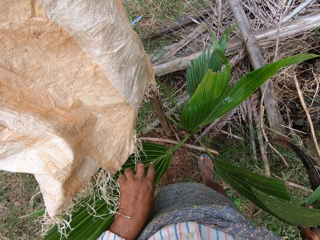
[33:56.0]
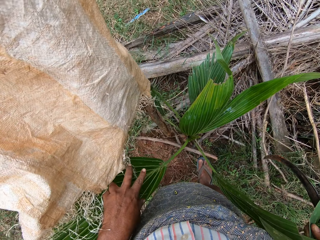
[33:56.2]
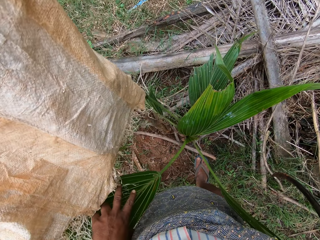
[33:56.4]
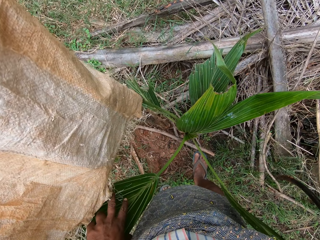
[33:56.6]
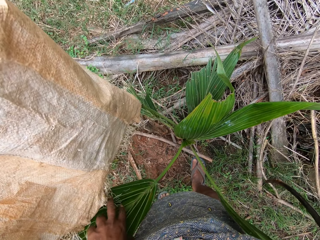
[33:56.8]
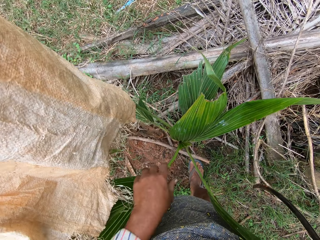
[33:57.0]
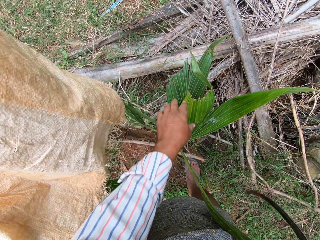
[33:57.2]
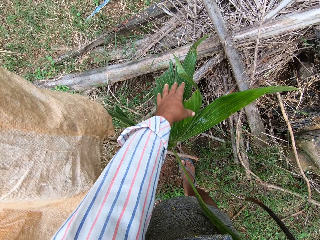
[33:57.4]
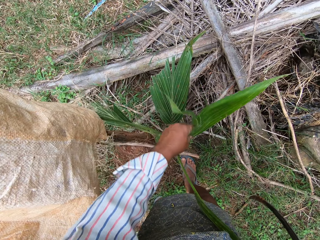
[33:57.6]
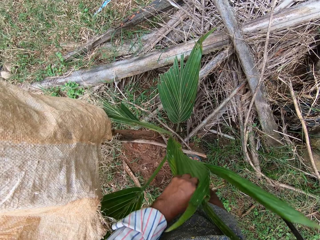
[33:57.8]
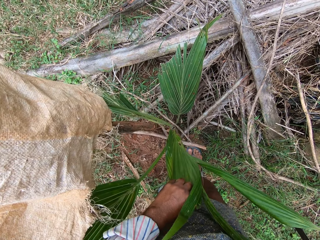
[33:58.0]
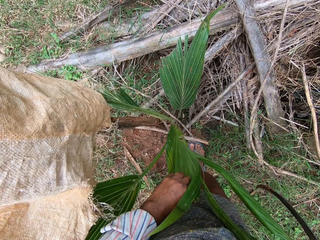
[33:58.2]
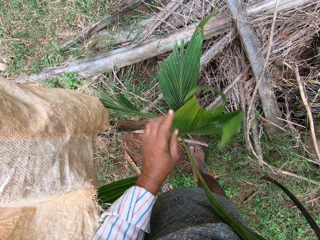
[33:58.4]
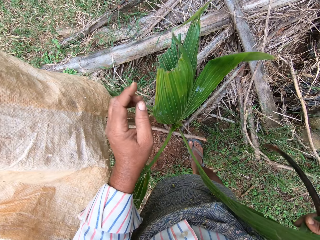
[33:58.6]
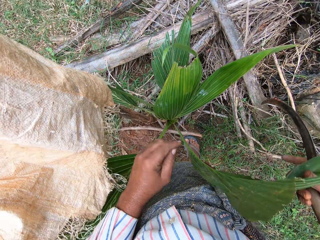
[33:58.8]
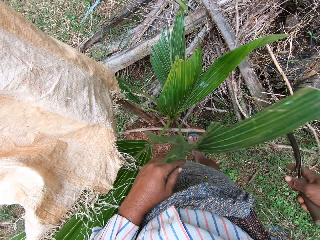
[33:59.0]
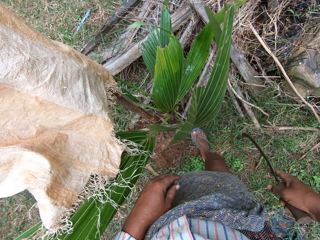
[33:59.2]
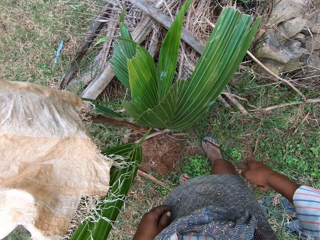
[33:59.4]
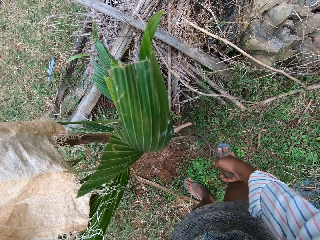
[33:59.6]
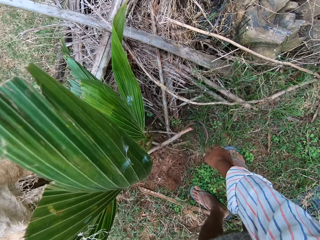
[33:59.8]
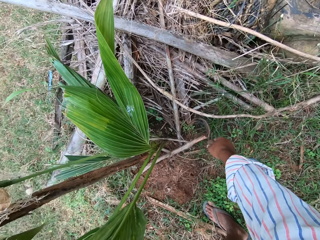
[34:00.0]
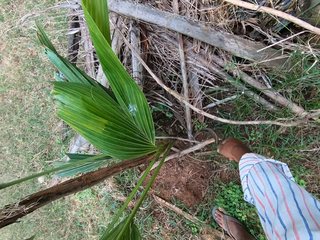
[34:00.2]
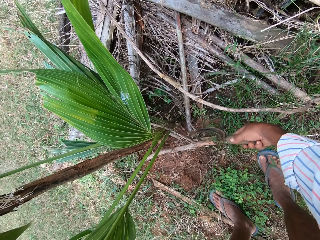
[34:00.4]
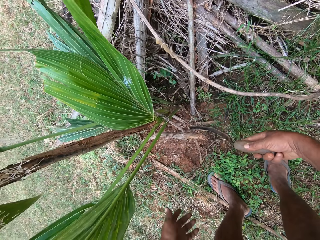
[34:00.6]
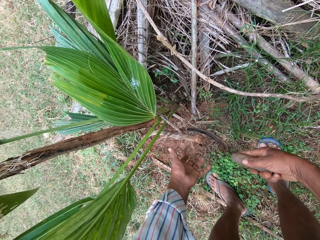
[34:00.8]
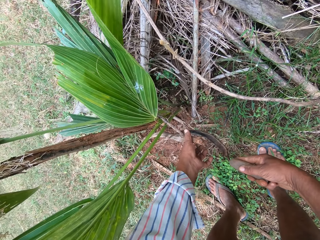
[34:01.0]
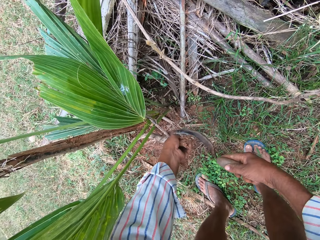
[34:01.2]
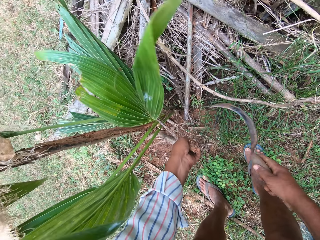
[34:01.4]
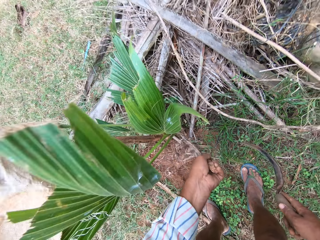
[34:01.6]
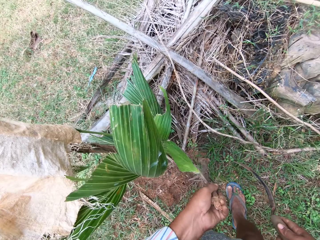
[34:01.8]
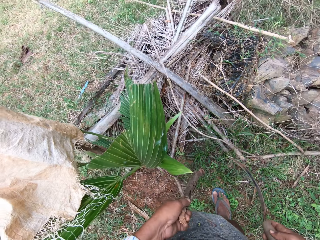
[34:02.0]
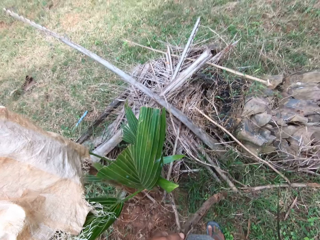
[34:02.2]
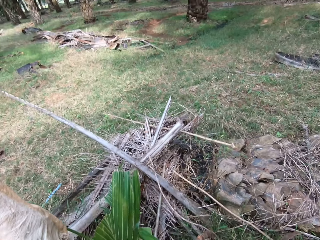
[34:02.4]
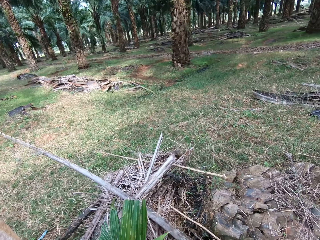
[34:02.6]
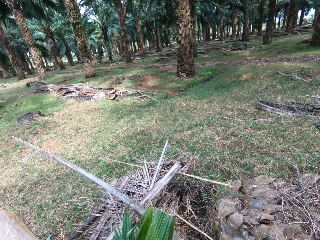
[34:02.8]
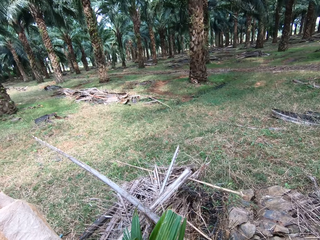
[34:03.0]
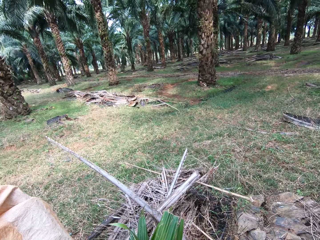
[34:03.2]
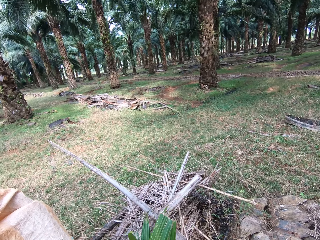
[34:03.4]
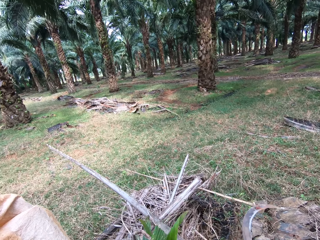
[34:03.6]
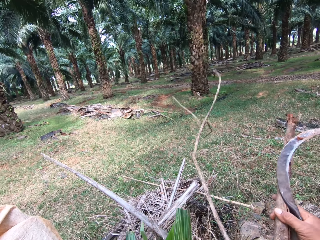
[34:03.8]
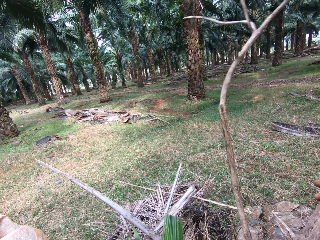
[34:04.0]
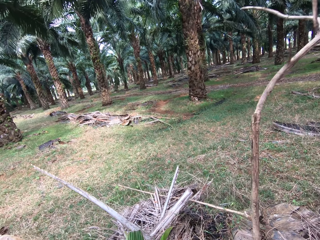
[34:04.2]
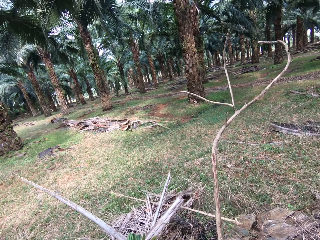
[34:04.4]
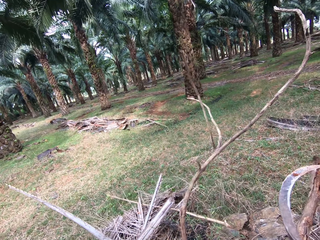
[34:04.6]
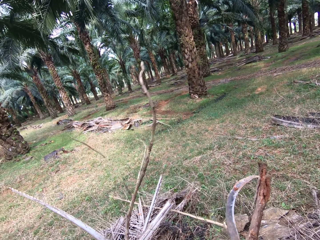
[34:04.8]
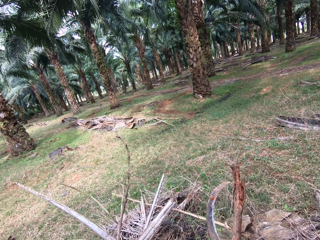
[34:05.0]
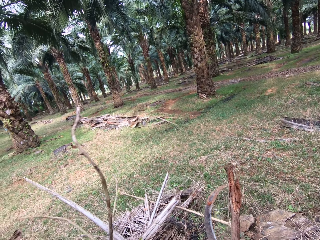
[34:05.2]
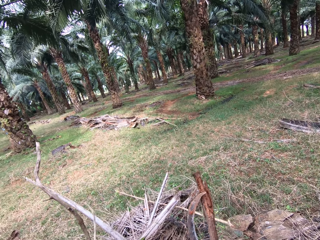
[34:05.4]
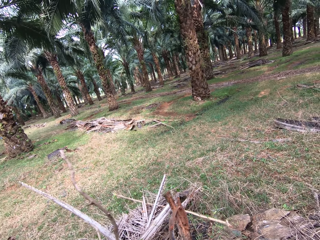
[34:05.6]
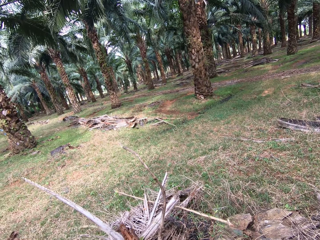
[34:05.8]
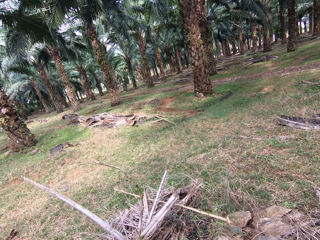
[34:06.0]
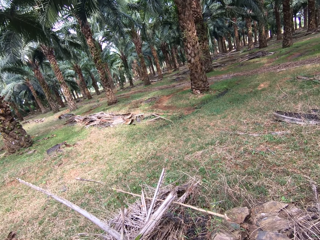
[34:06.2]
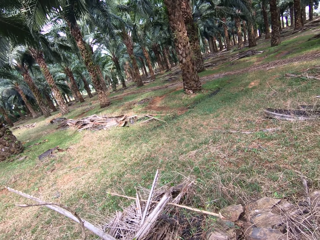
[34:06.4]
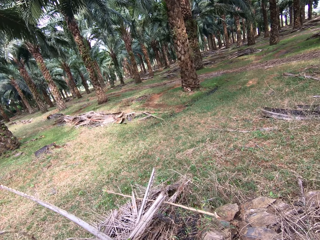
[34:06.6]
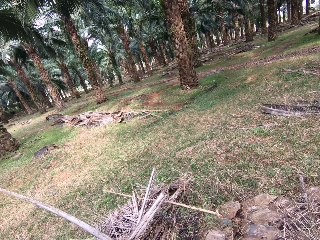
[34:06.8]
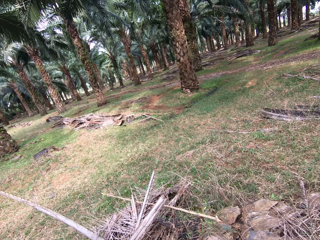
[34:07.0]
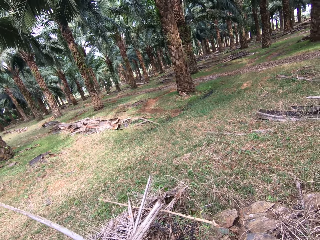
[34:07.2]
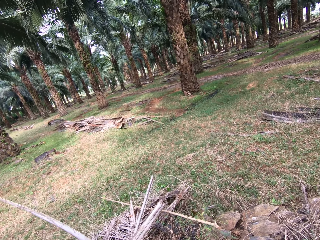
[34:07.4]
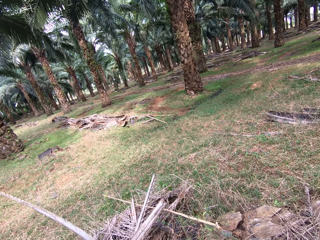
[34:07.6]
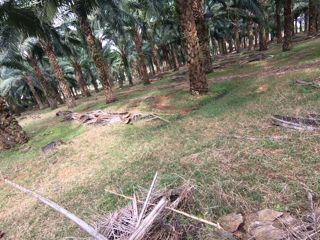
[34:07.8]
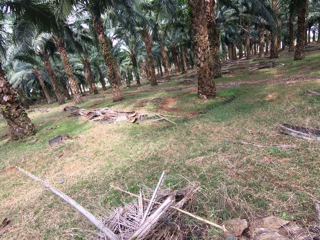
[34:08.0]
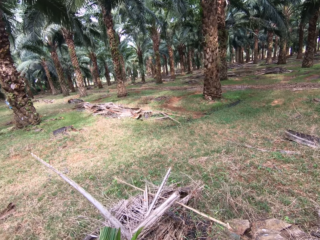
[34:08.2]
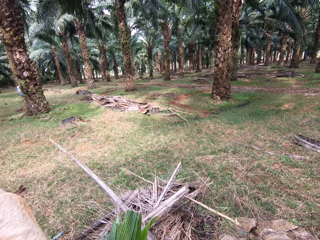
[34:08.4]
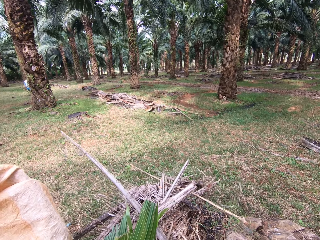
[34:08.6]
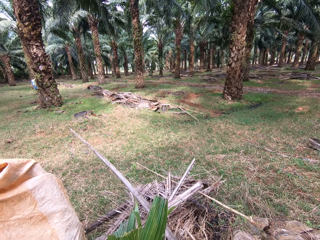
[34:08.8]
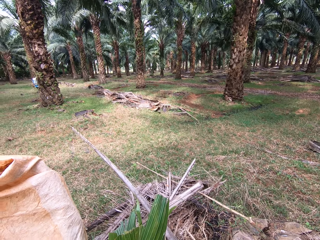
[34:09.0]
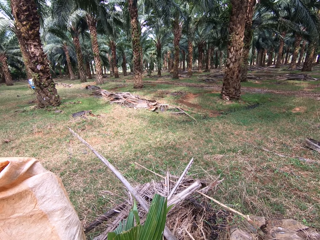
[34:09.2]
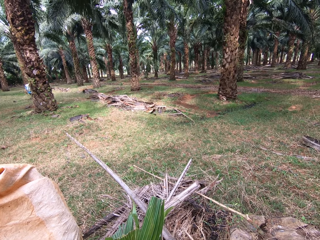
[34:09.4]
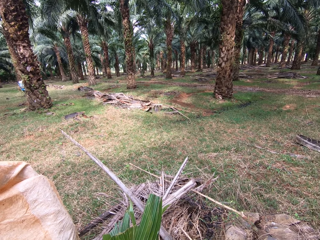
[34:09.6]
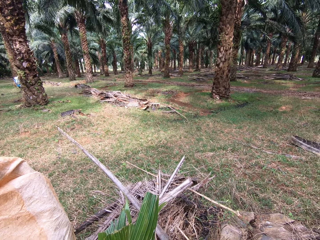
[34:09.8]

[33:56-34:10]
The camera wearer holds the plant. He lifts up a stick with the sickle and his left hand. He removes the stick from the plant. He looks around the farm.

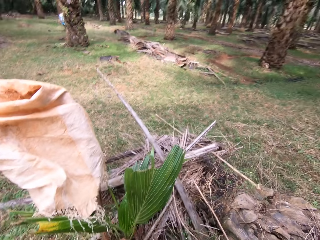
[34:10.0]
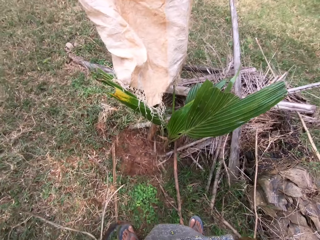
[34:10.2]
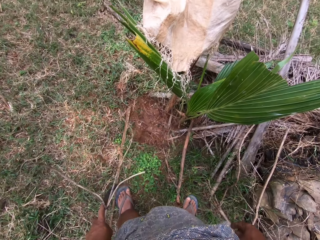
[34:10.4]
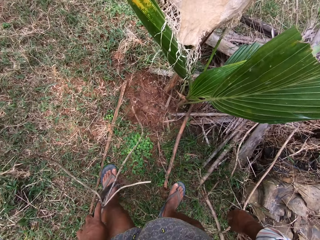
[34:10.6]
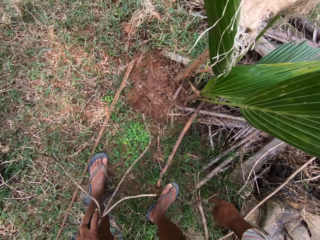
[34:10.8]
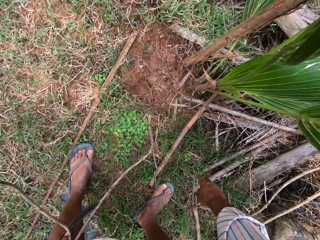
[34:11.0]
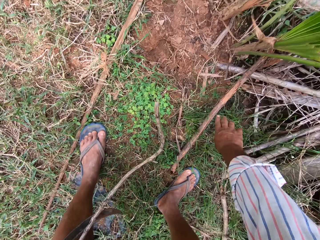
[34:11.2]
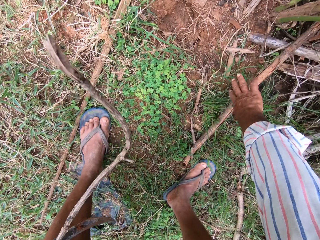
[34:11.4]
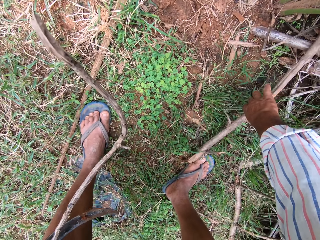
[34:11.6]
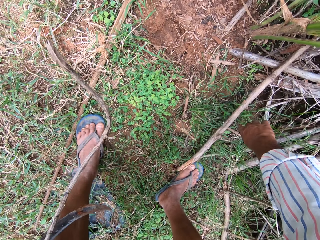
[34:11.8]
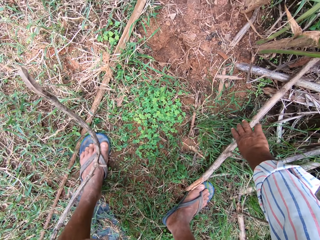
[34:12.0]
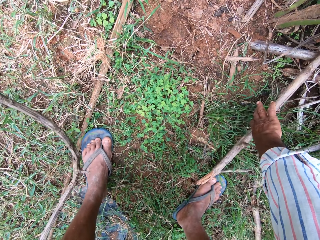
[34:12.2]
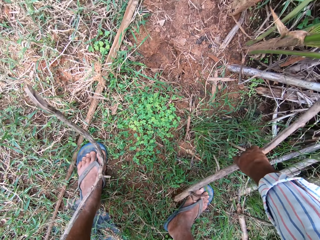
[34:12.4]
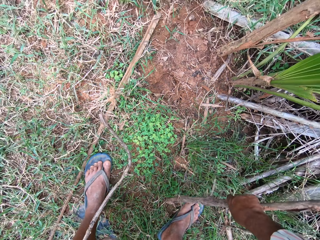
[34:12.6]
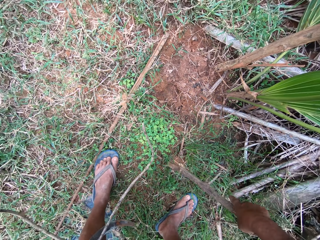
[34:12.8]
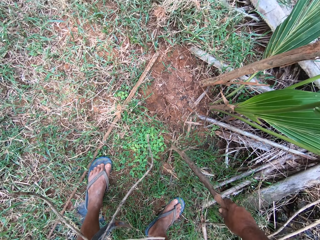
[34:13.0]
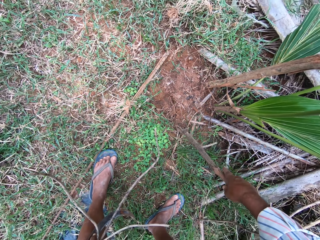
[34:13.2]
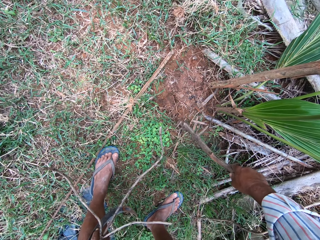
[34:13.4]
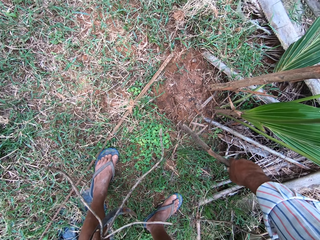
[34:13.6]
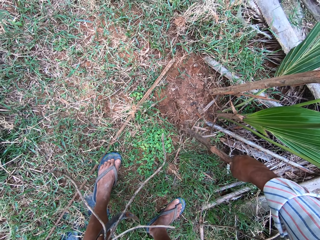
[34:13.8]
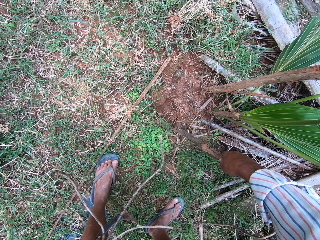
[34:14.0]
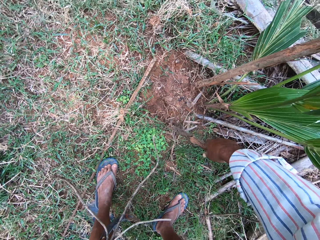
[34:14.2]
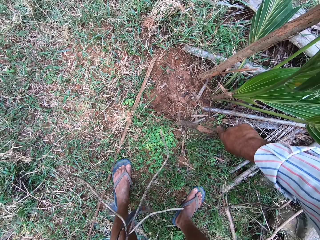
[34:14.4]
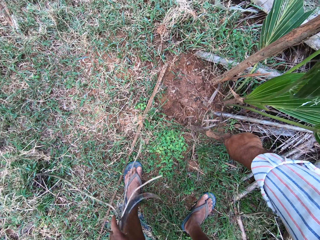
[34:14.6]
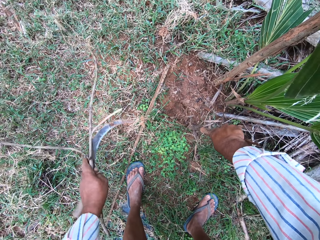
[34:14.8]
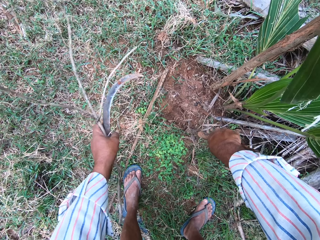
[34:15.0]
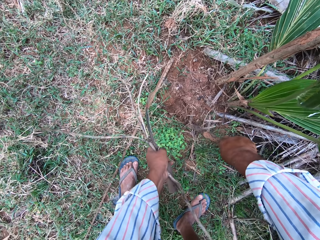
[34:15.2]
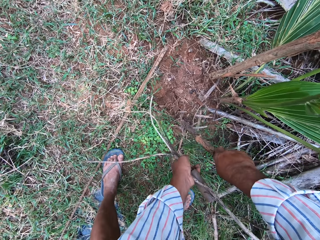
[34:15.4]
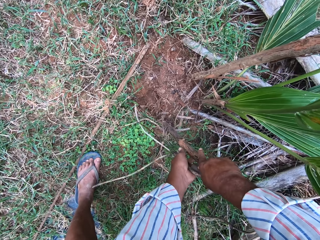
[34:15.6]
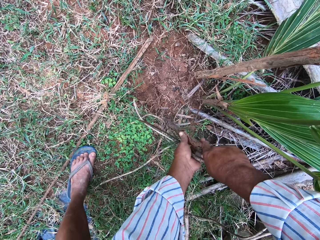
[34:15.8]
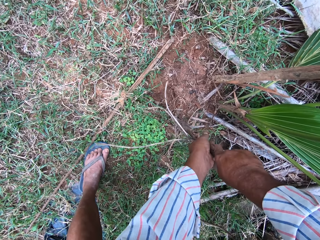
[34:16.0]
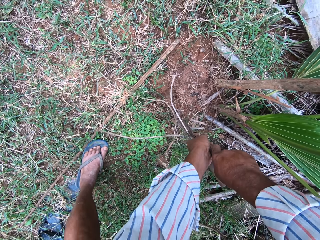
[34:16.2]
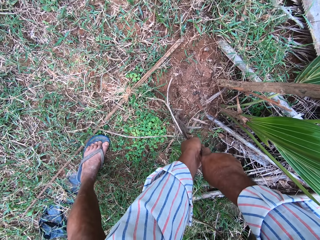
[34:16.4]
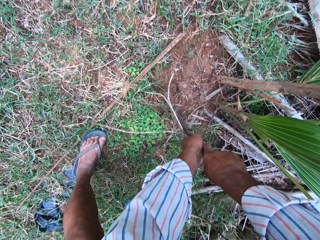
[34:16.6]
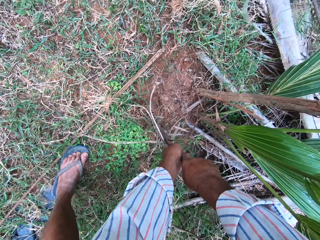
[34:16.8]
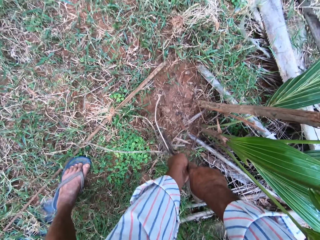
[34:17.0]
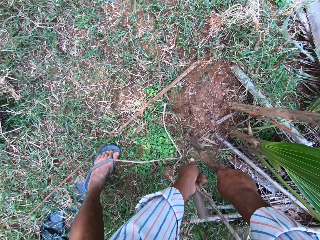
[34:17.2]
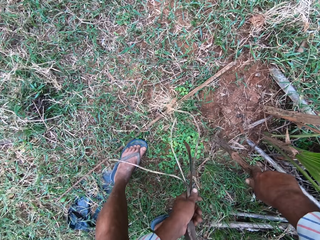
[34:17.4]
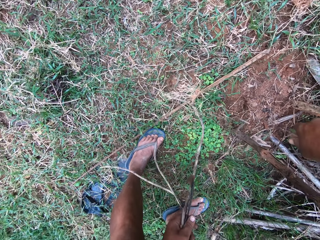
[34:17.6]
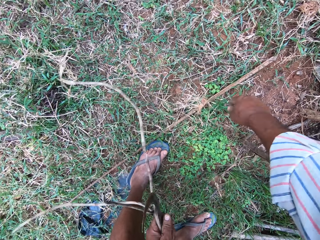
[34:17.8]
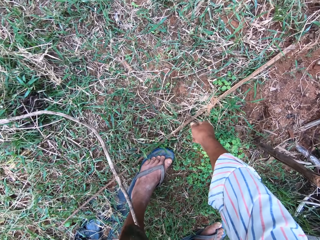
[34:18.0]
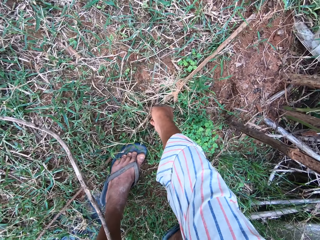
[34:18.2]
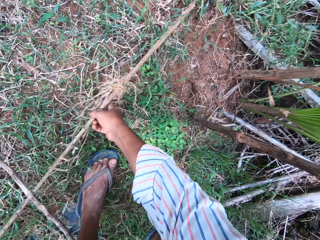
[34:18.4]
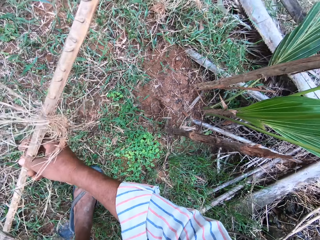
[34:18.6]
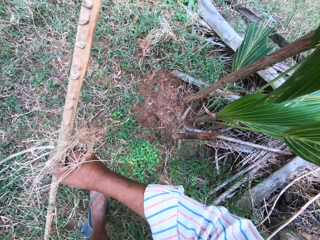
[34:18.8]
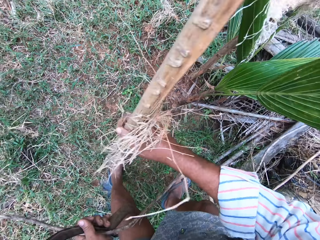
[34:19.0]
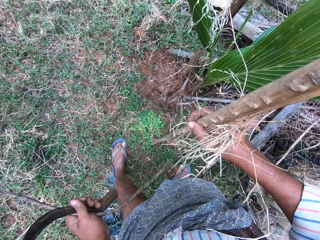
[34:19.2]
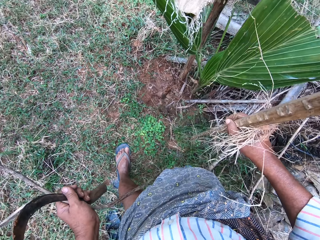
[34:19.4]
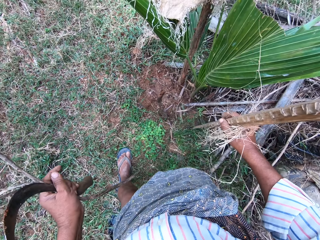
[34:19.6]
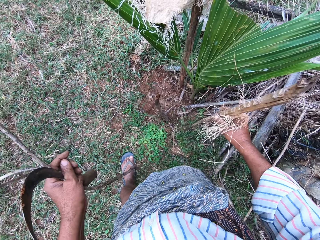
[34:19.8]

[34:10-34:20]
The camera wearer picks up a stick with his right hand. He dips the stick into the ground. He presses the stick around the plant. He pushes the stick into the ground with both hands. He picks up a stick from the floor with his right hand.
